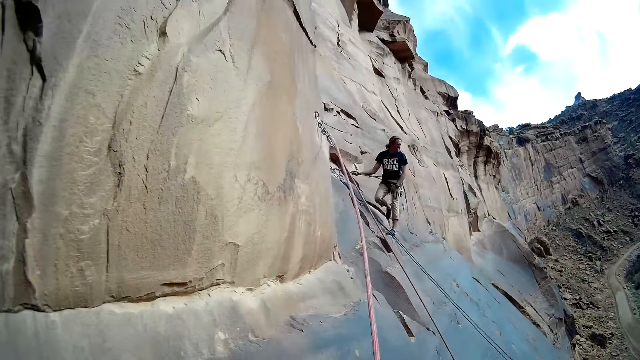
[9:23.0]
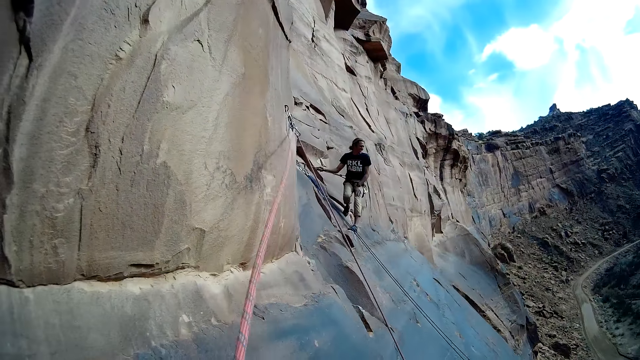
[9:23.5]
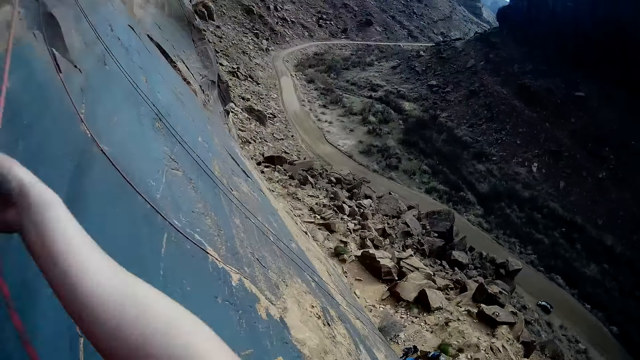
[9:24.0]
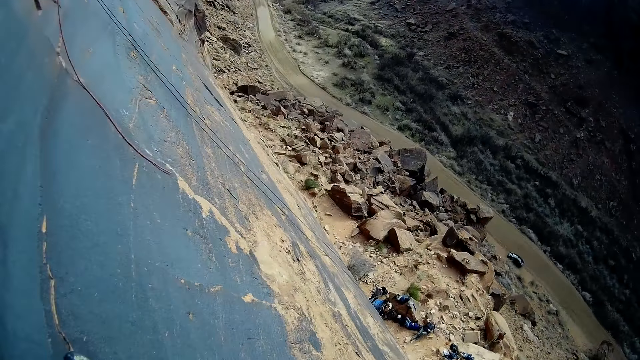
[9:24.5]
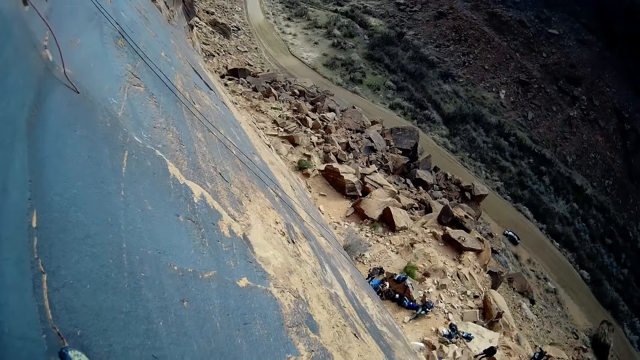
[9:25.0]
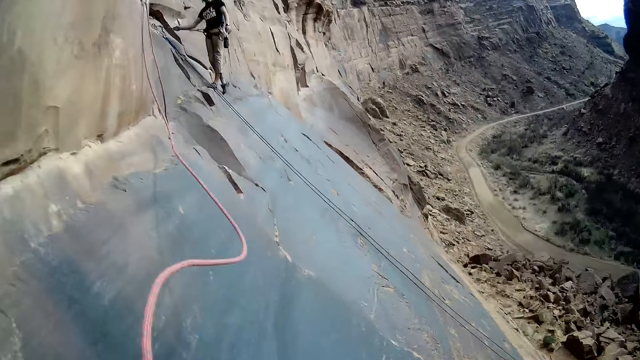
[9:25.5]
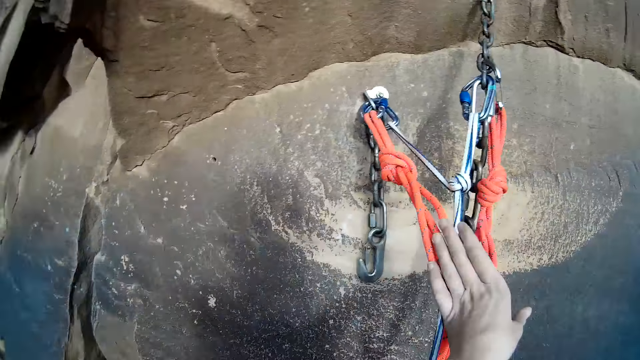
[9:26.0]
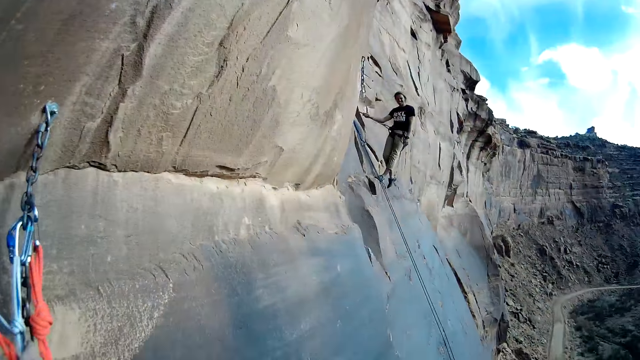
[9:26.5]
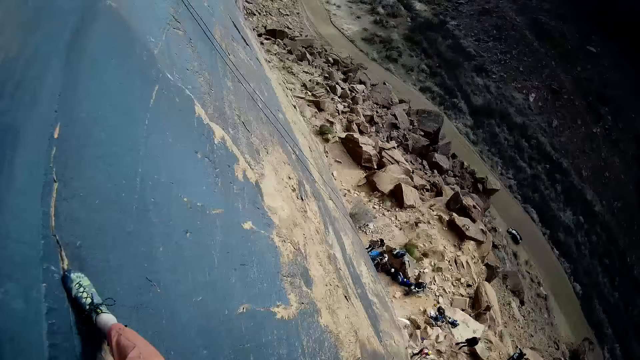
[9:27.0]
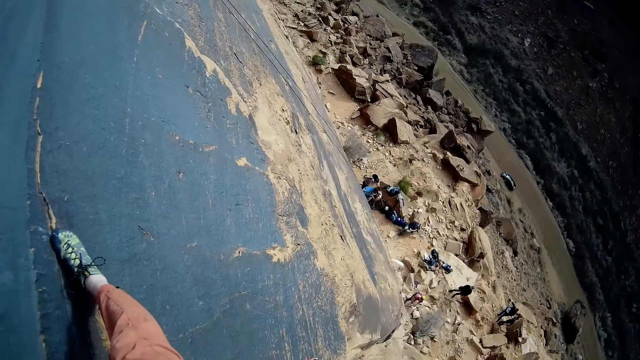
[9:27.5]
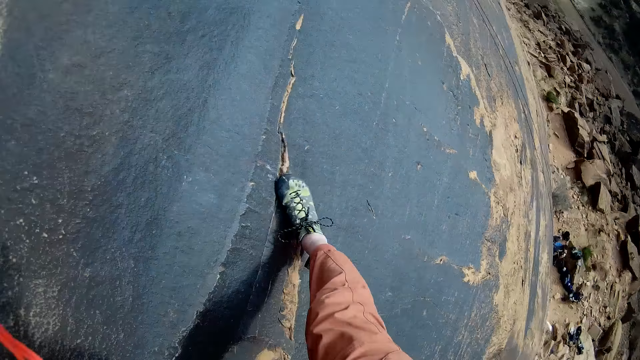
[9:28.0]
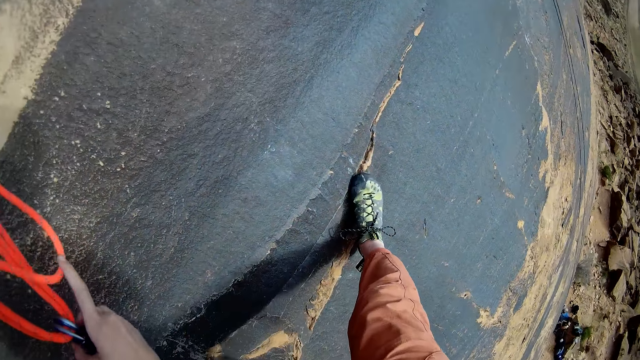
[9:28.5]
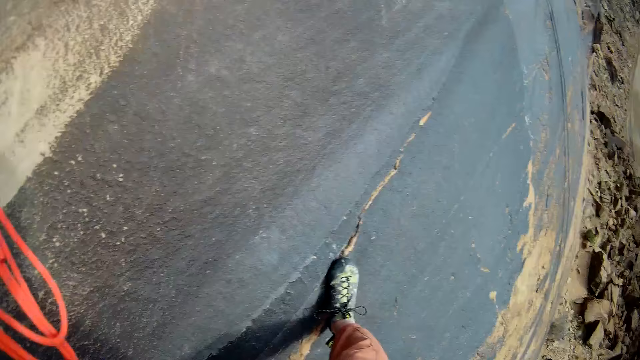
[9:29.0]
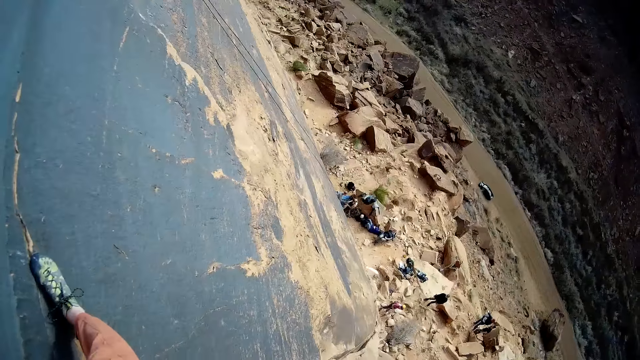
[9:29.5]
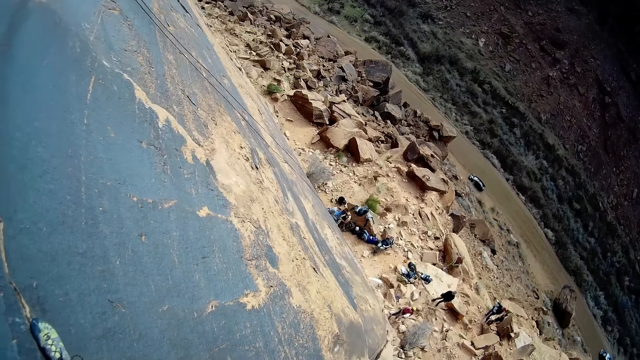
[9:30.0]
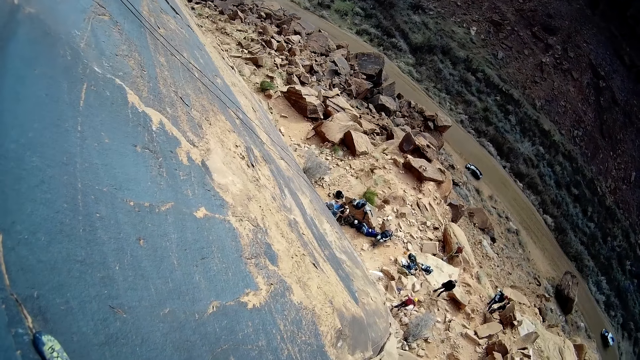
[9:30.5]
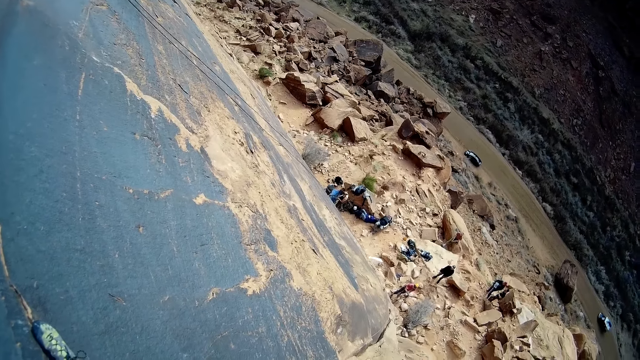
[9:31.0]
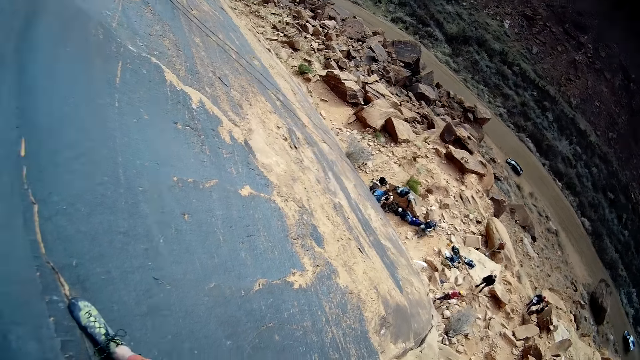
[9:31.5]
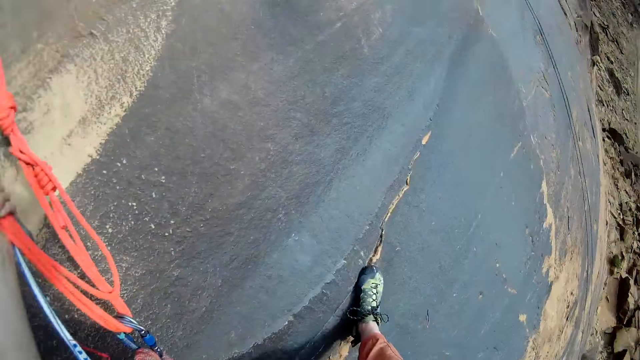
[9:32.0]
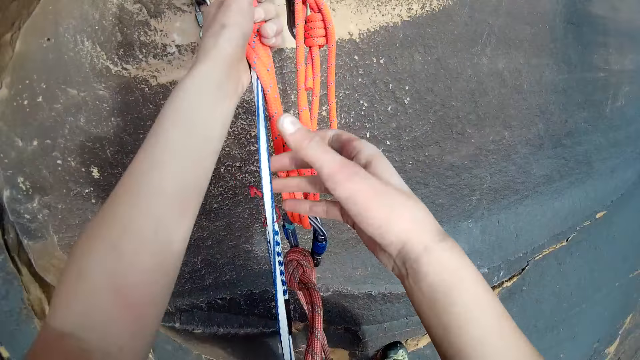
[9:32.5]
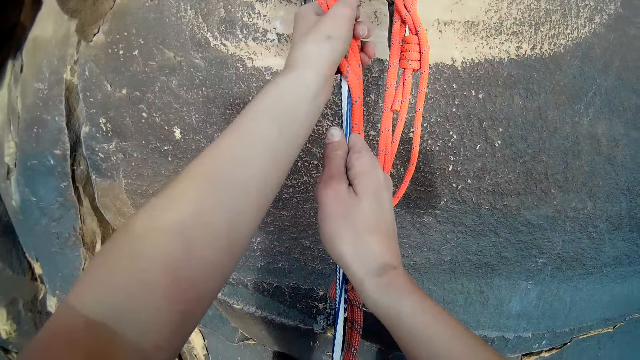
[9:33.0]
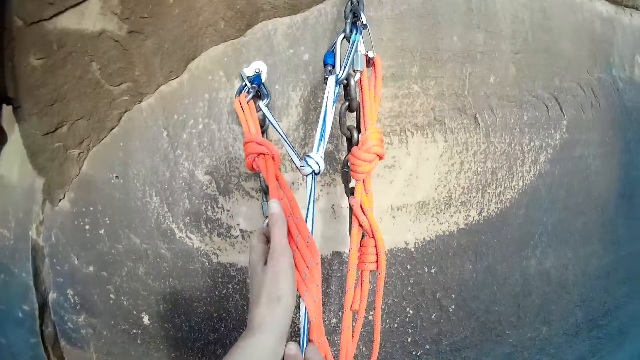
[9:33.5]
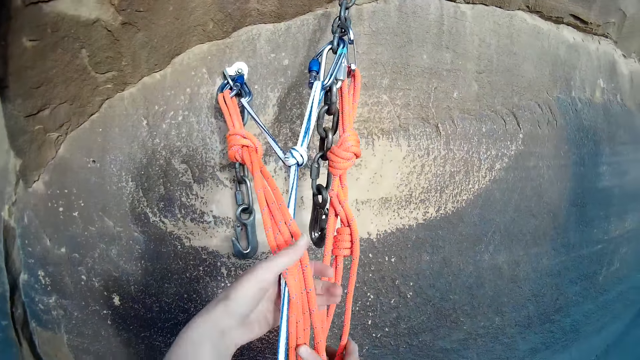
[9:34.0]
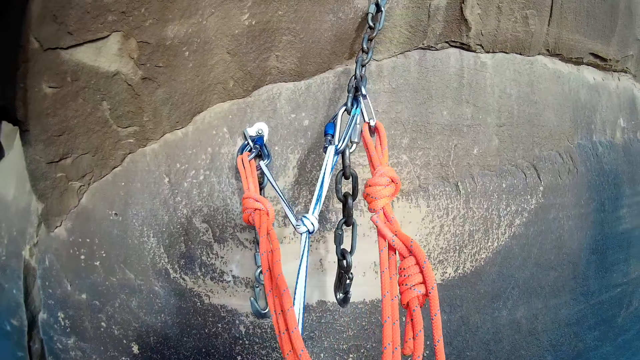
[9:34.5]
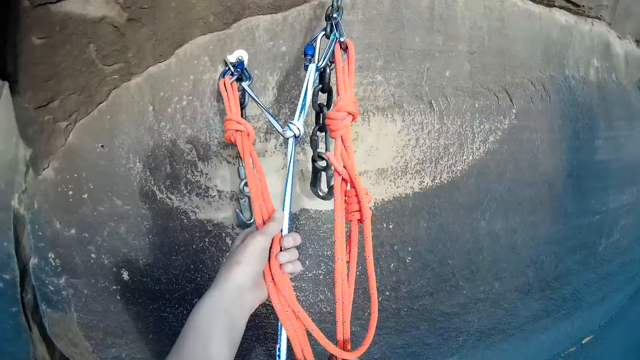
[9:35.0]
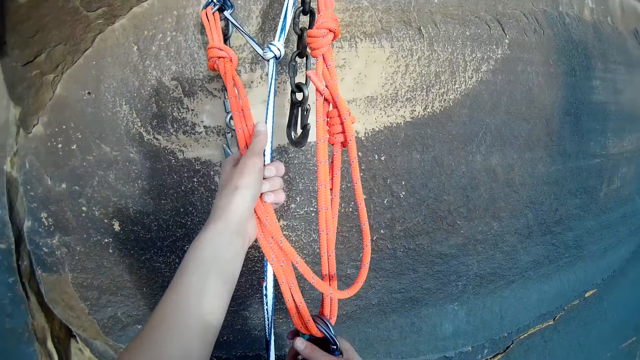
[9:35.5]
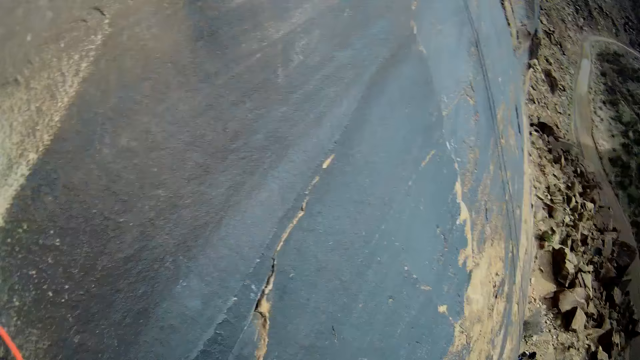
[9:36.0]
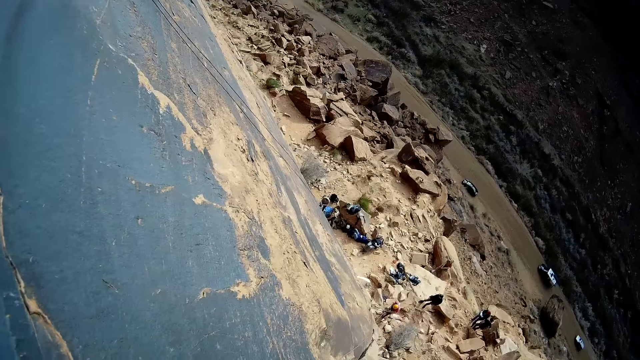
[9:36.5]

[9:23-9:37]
The camera wearer looks around. A man pulls the rope. The camera wearer checks the hook fixed to the mountain with his hand. The man looks around. The man climbs the mountain. The man looks around.

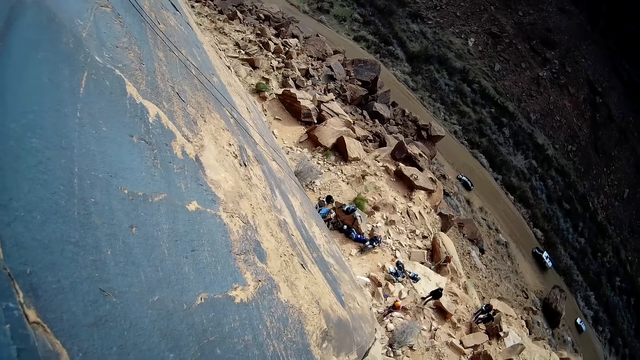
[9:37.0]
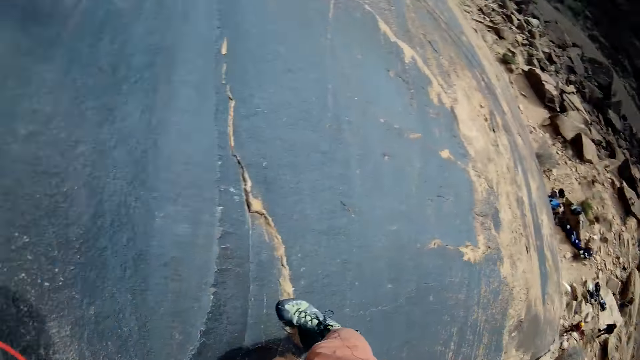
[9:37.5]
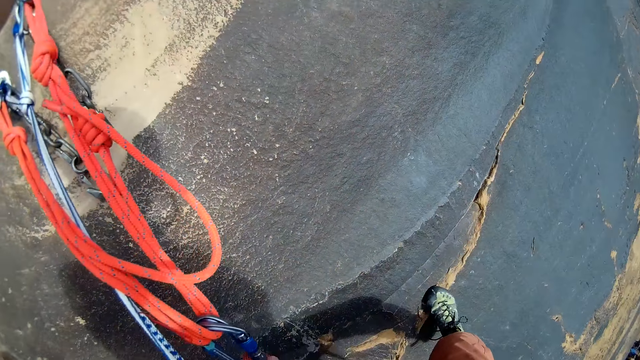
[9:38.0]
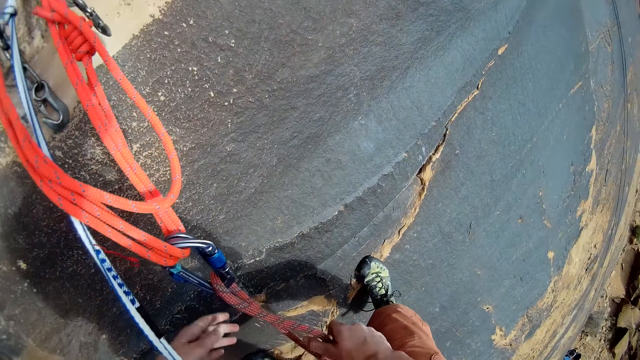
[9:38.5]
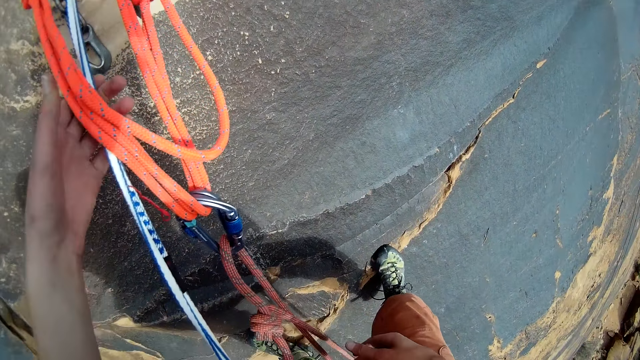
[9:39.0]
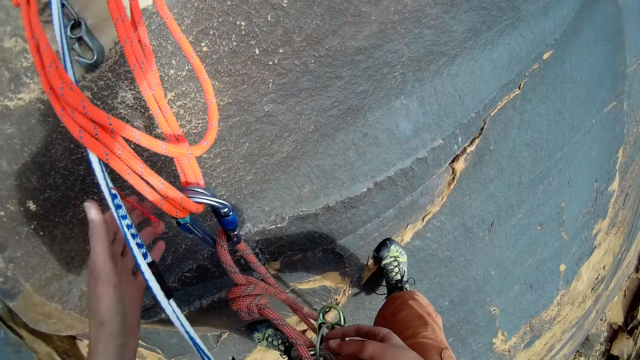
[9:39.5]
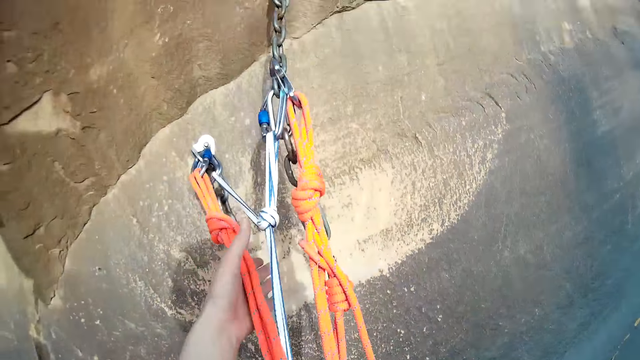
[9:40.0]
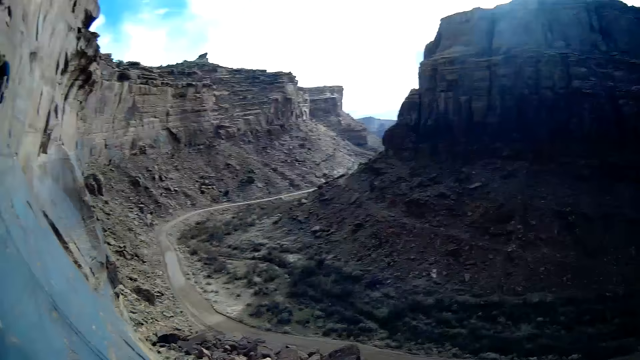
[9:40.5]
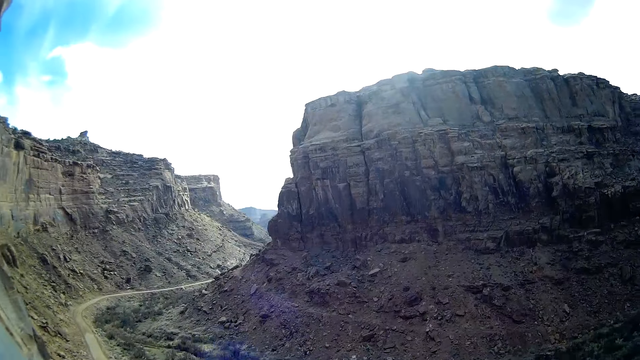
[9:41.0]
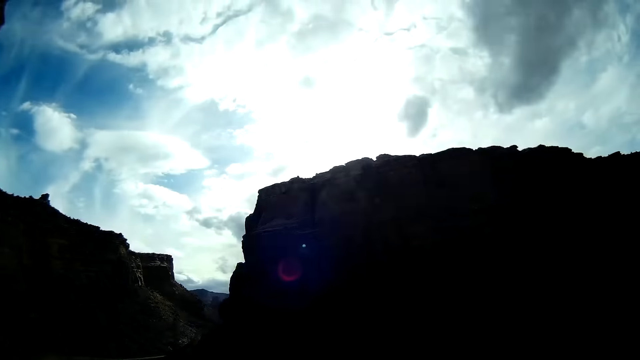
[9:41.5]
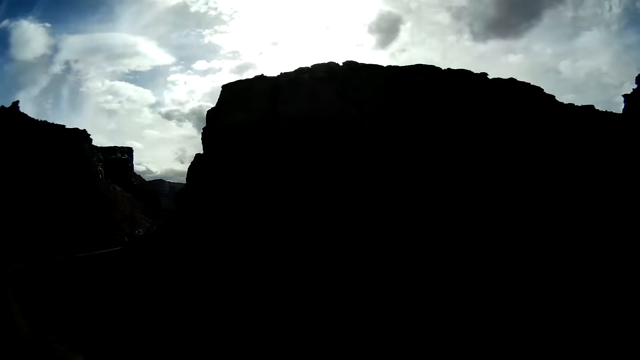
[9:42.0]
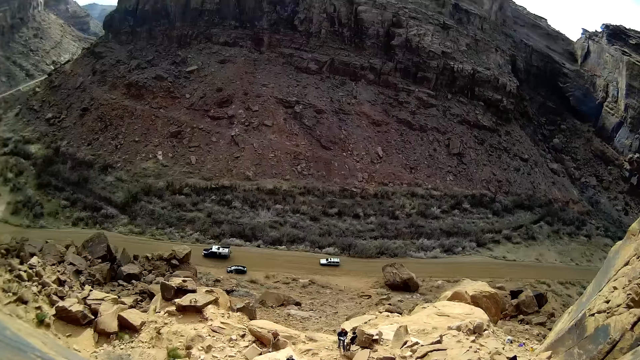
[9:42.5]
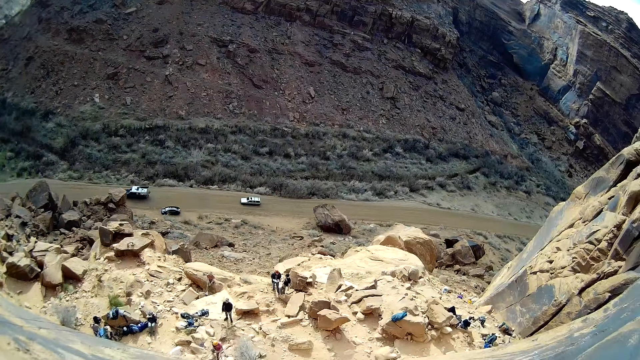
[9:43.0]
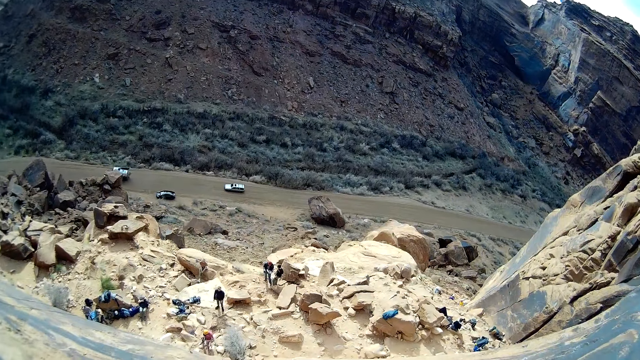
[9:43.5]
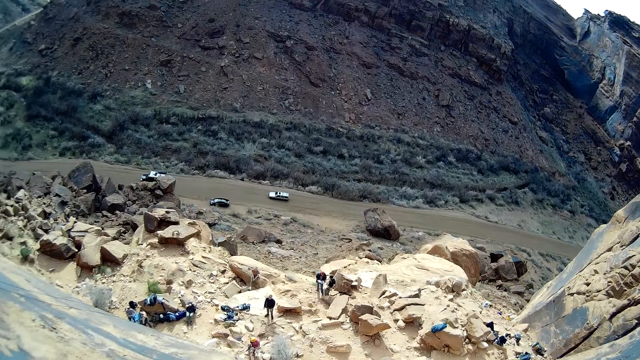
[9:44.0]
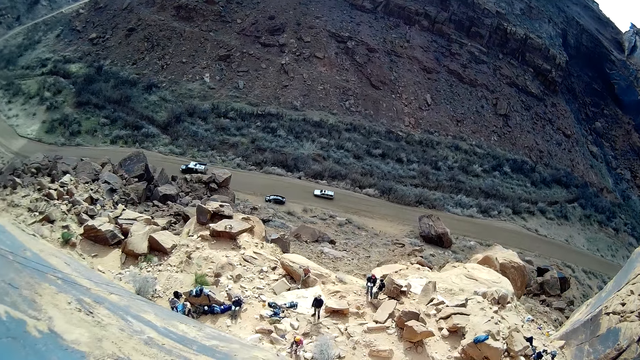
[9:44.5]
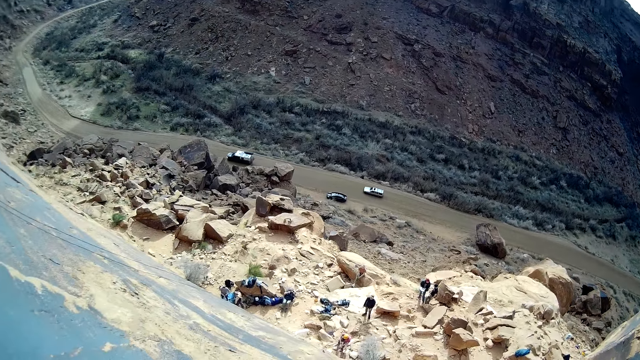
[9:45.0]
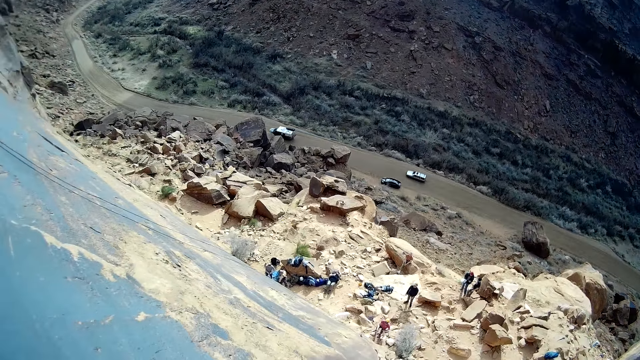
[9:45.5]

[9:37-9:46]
A man touches the rope. The man looks around.
